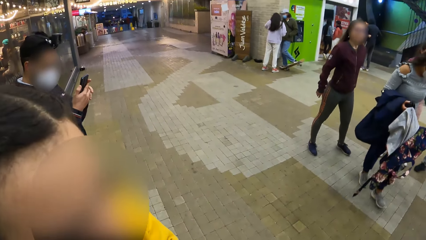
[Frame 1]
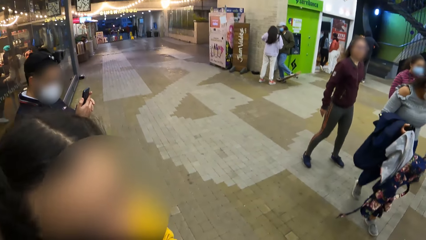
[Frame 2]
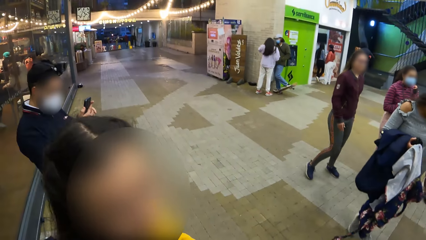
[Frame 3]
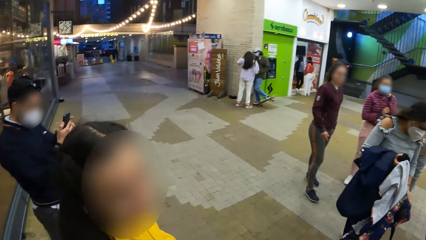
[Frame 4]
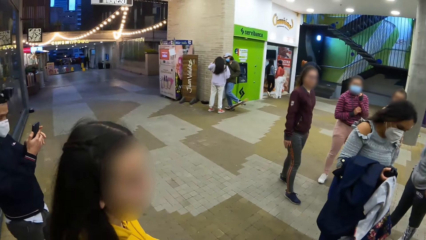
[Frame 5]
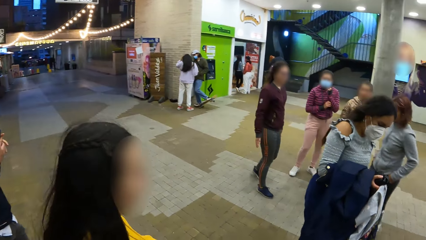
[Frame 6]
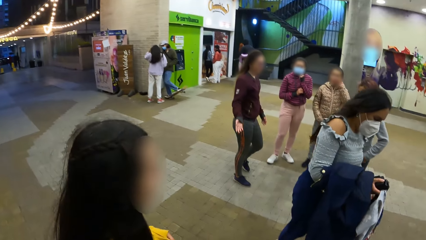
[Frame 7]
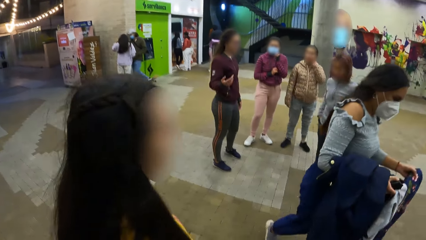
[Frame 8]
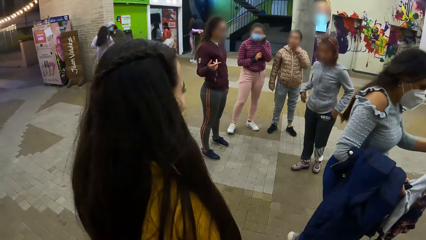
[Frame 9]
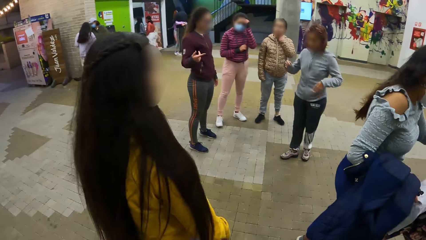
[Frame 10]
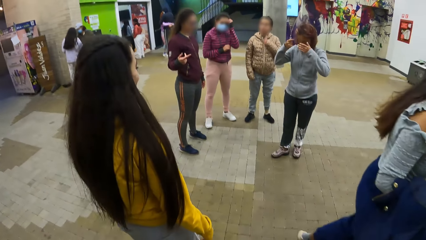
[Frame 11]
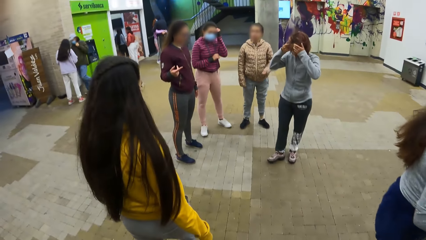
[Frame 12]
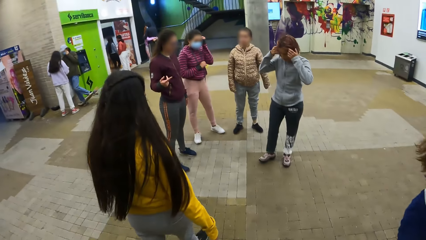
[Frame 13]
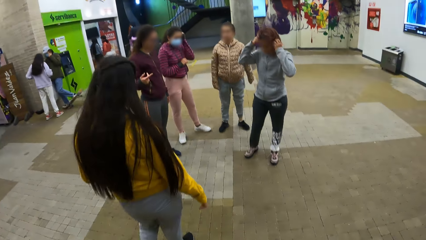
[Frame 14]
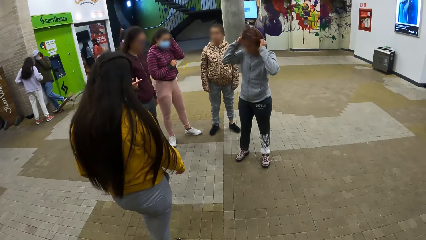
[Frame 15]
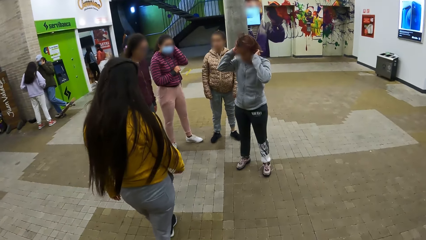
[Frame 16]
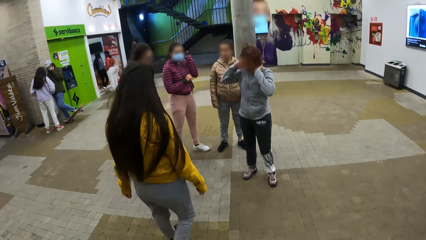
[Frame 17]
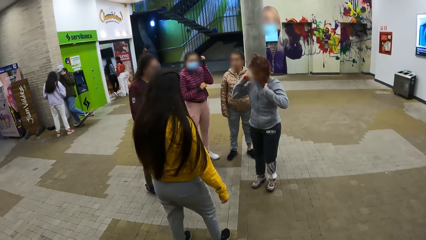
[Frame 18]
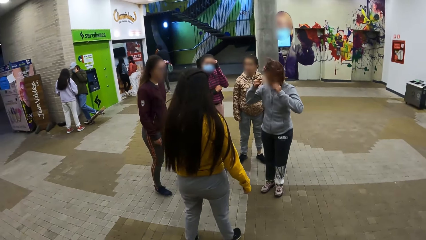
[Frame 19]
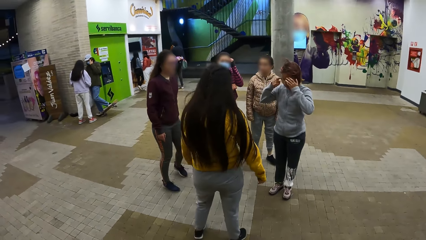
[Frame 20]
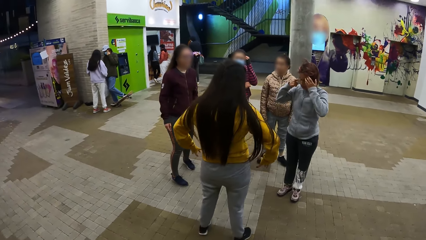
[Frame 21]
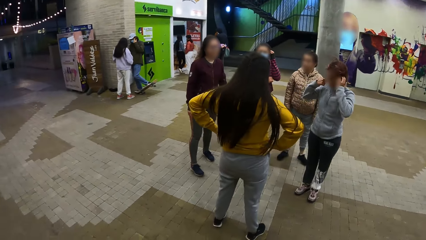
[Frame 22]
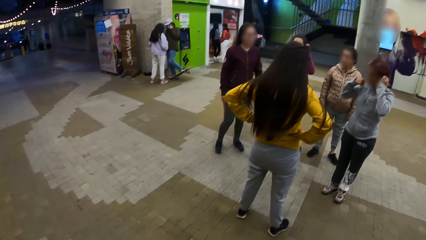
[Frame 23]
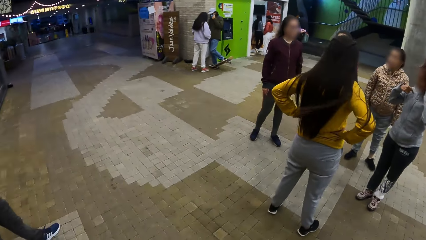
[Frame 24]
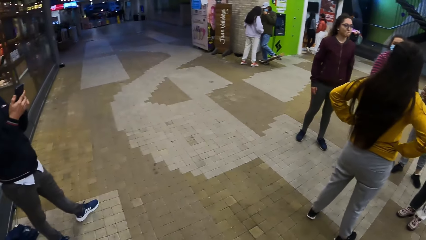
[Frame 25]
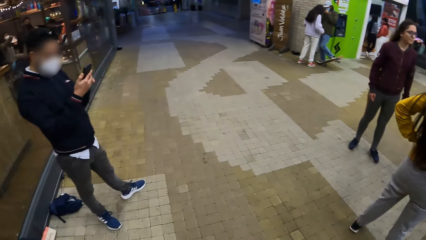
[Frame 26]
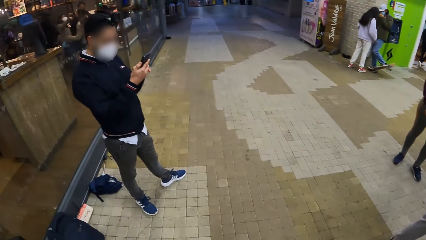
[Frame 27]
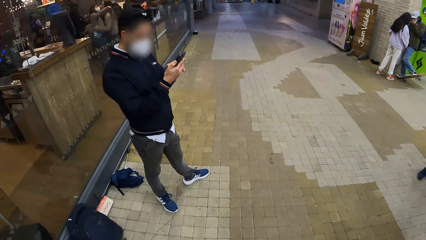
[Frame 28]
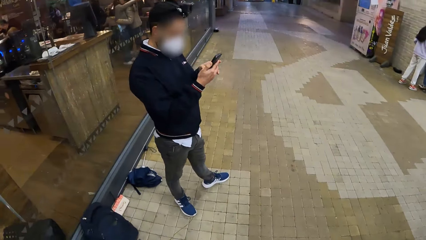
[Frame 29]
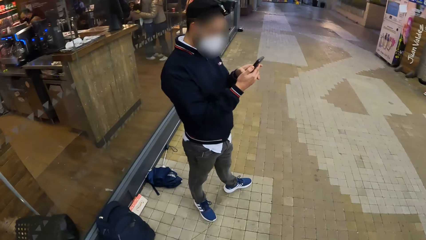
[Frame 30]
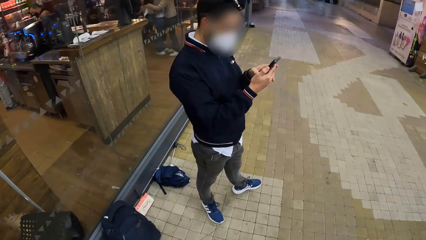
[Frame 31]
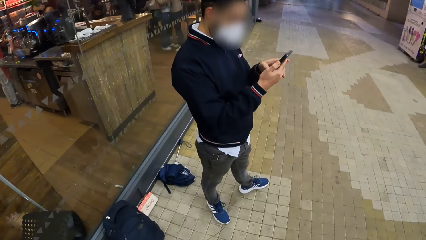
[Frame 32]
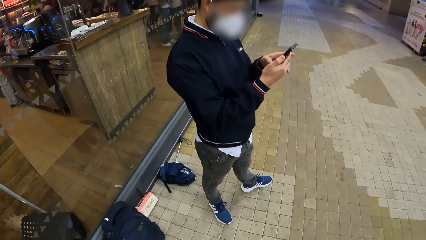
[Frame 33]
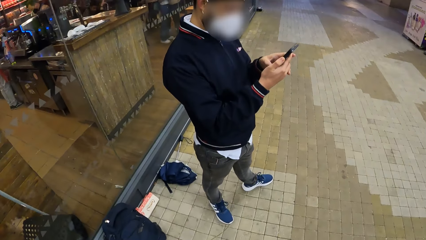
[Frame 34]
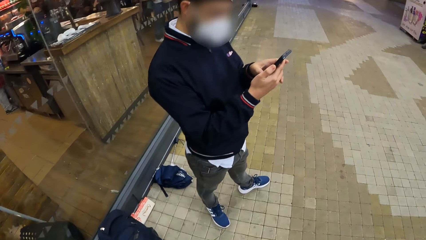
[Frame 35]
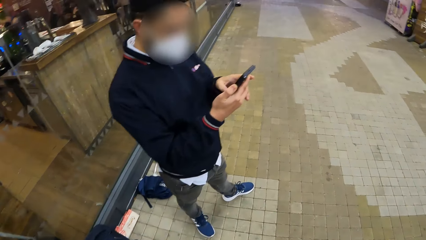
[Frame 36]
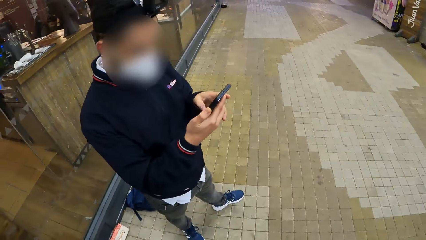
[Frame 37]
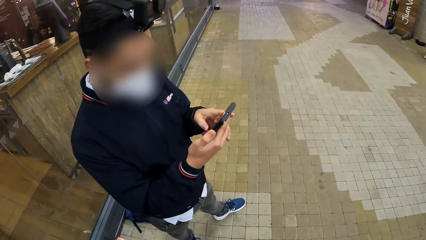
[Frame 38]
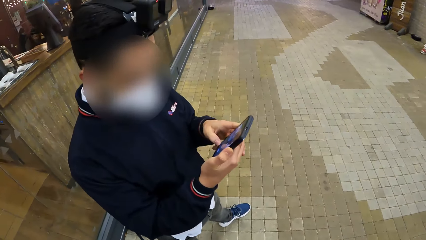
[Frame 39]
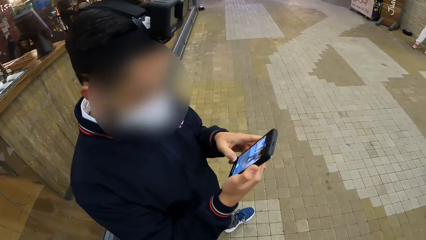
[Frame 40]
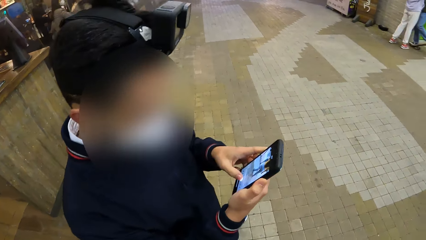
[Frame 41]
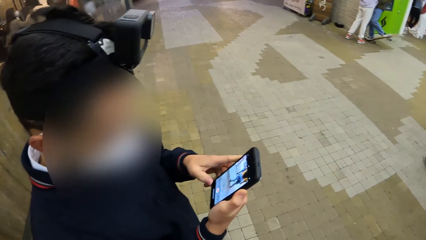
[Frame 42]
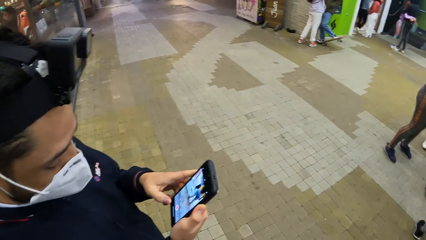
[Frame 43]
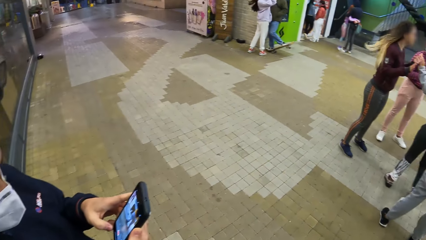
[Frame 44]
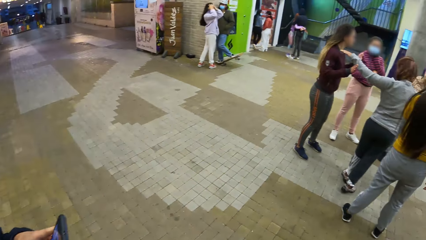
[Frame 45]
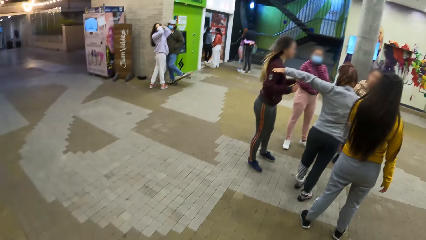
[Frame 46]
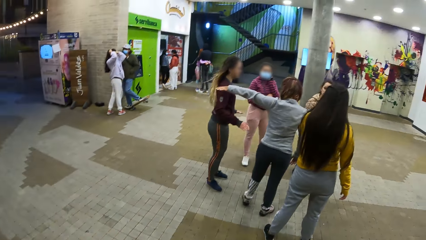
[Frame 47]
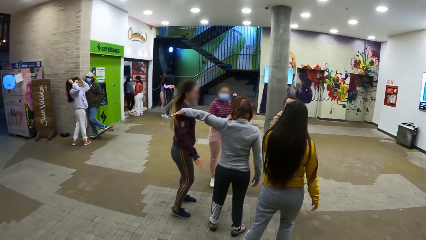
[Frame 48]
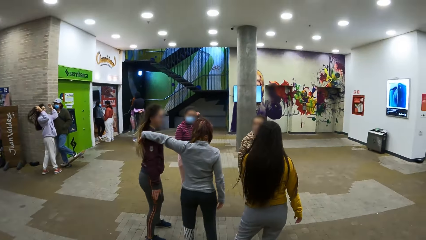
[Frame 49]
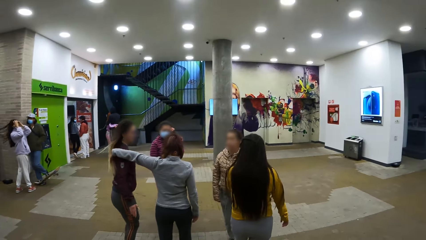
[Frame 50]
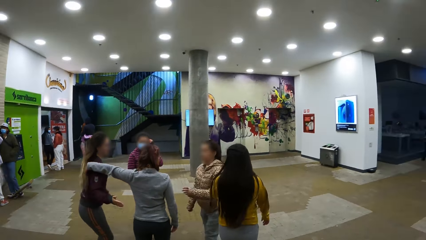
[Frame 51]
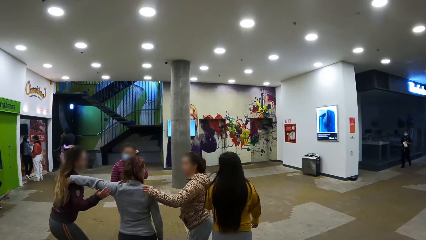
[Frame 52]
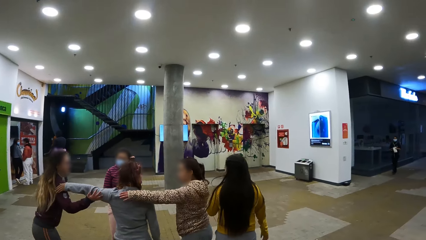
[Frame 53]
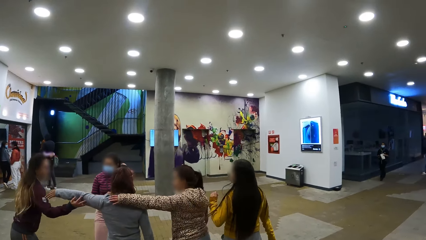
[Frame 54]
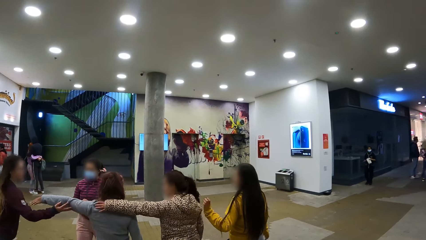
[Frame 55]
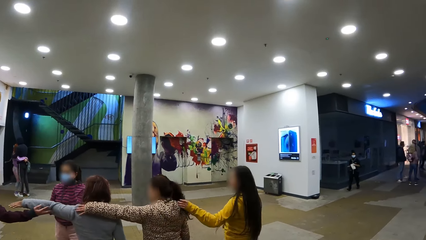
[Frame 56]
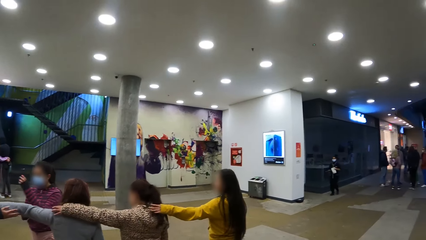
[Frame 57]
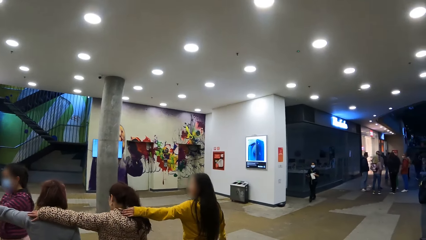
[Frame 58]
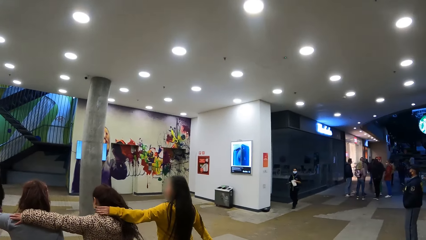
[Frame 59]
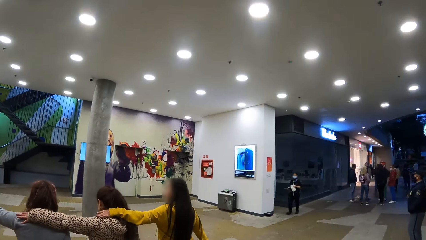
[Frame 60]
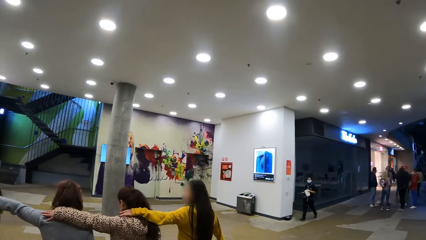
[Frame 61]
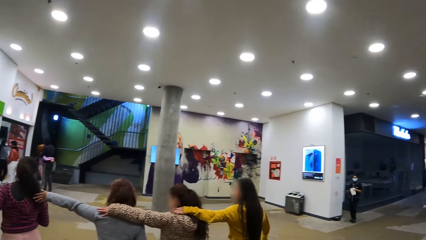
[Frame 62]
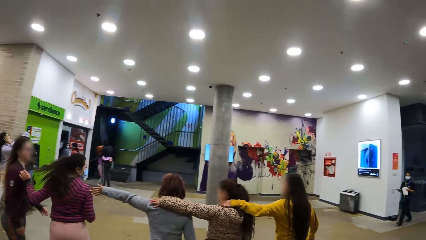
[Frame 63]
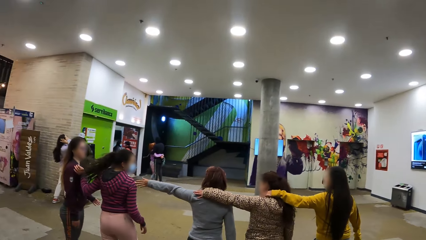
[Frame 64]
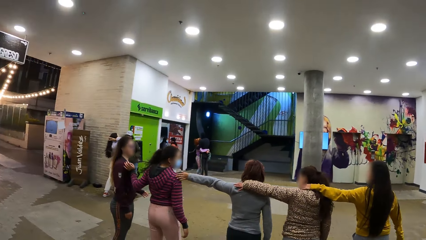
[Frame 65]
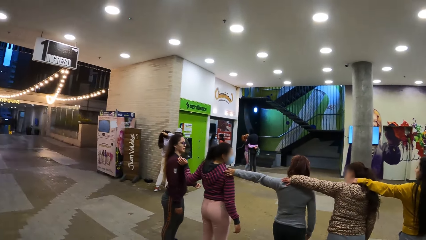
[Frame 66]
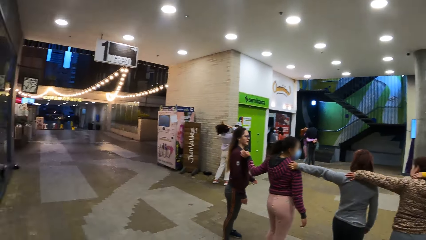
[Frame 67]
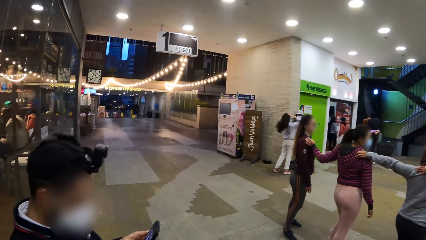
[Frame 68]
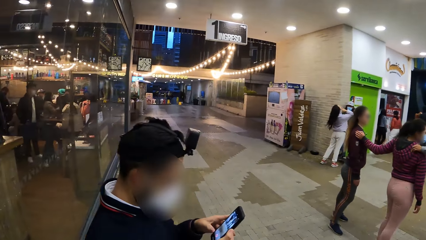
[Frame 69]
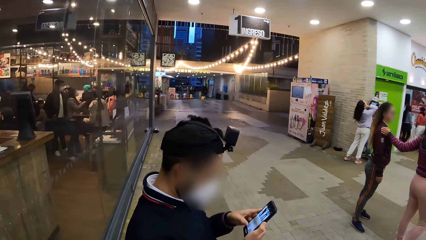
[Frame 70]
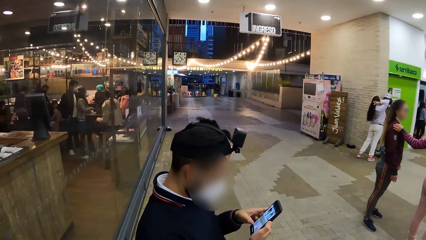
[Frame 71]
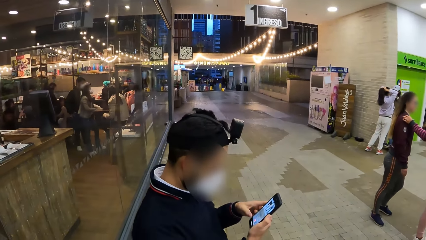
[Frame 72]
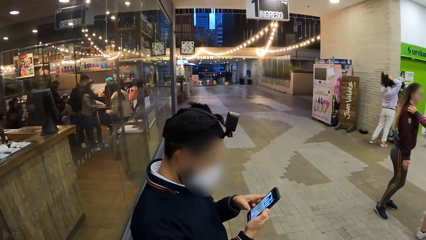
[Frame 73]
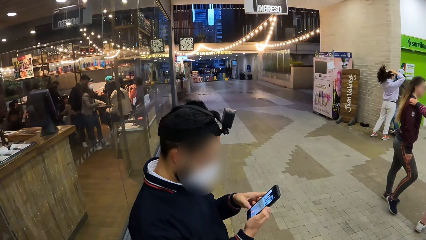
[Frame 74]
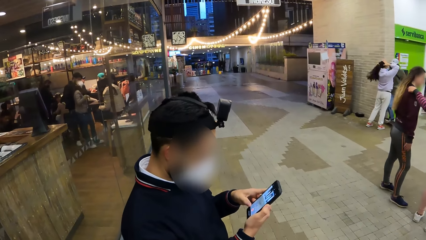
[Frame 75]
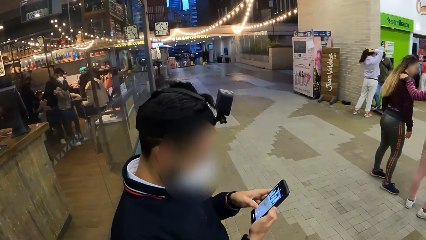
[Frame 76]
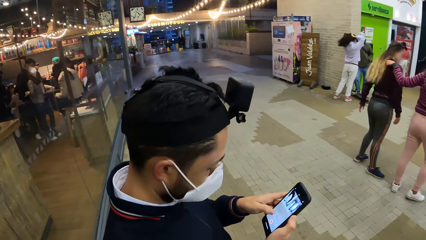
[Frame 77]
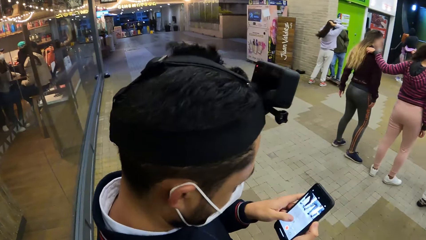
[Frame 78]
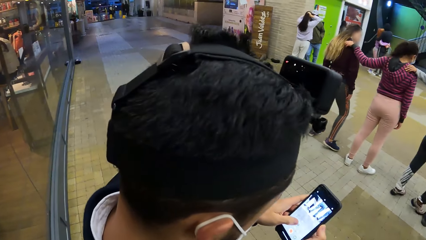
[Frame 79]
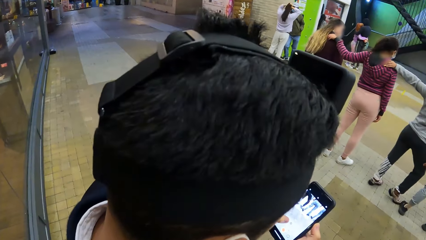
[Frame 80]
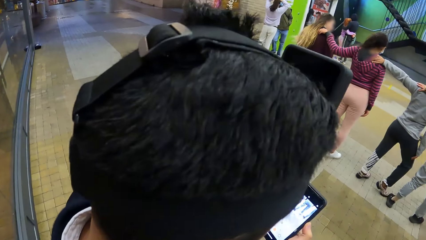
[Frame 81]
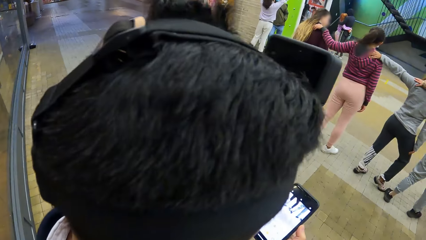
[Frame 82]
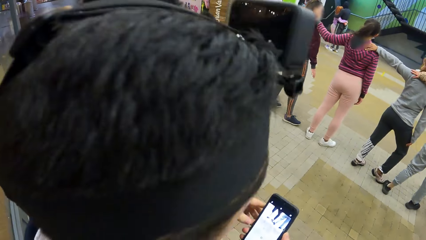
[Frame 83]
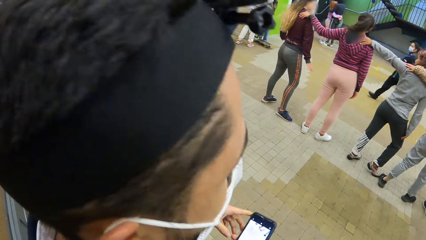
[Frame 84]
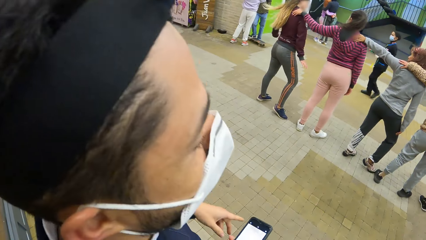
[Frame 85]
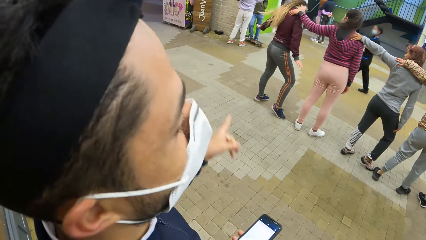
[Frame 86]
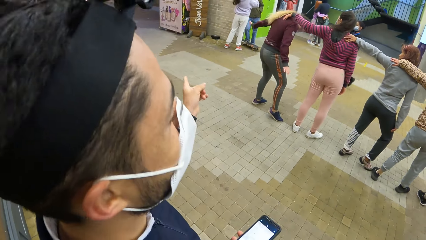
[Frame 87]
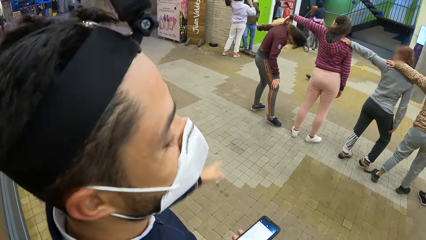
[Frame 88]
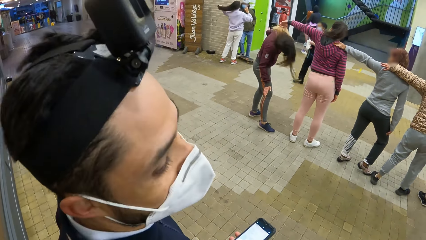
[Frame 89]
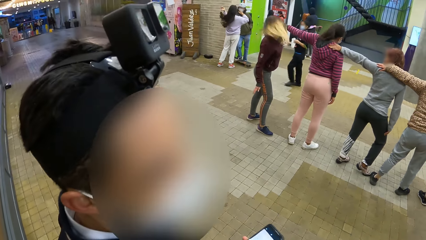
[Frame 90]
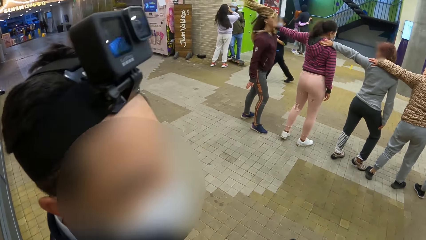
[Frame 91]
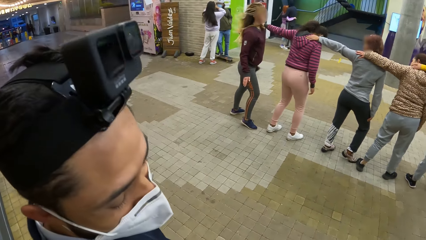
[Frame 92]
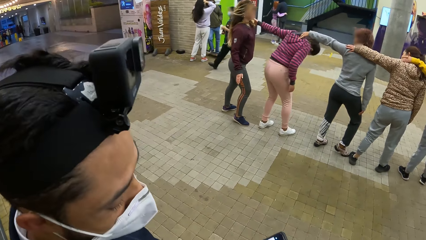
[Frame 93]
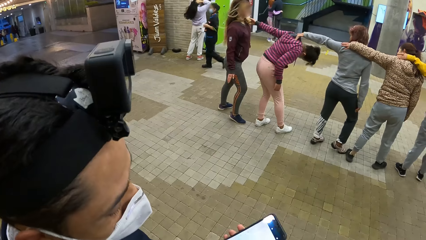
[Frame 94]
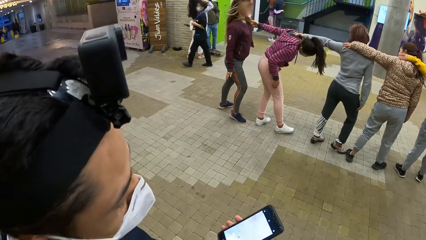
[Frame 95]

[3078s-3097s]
The camera wearer looks around the shopping mall. The woman walks away from the camera wearer on the pavement. The camera wearer looks around the shopping mall. They walk towards a man, stand beside the man and look around the shopping mall. The woman, a lady, another lady, another lady and another lady practice on the pavement. The man holds the phone. The camera wearer looks at the phone. The man gestures with his hand.
